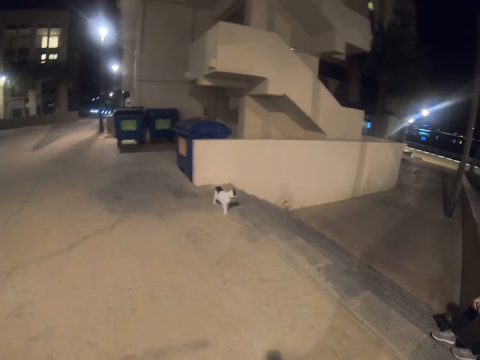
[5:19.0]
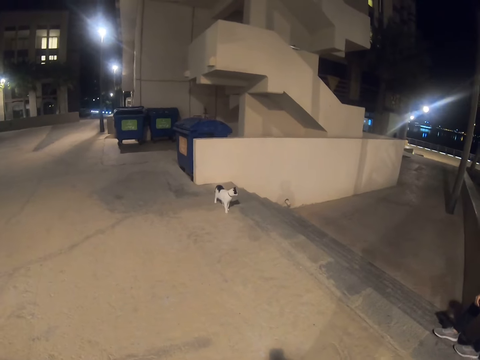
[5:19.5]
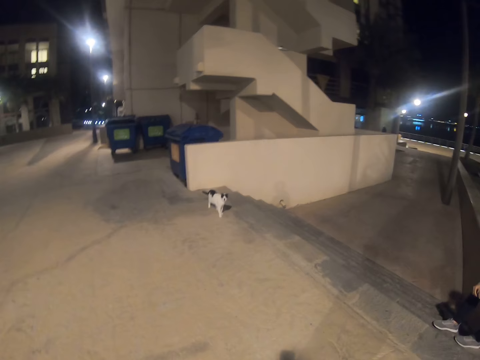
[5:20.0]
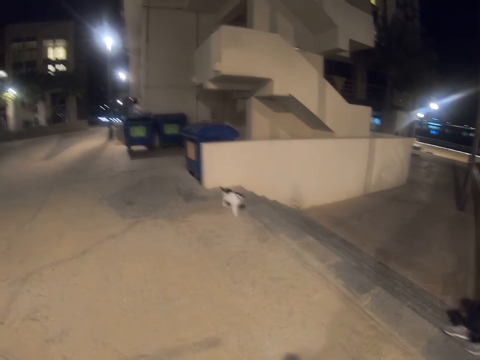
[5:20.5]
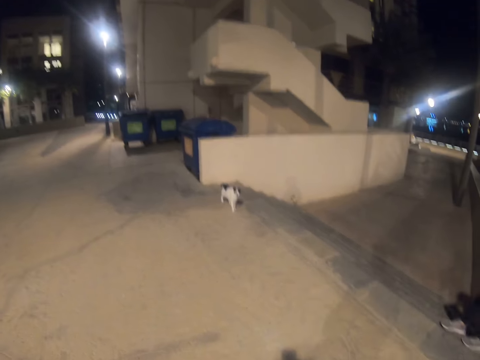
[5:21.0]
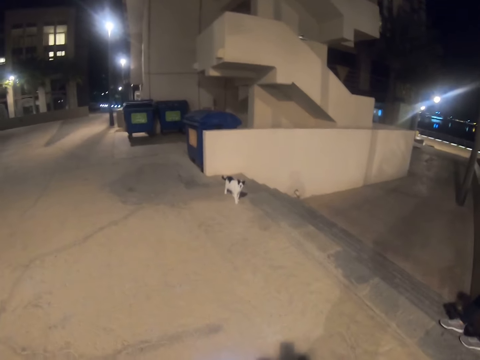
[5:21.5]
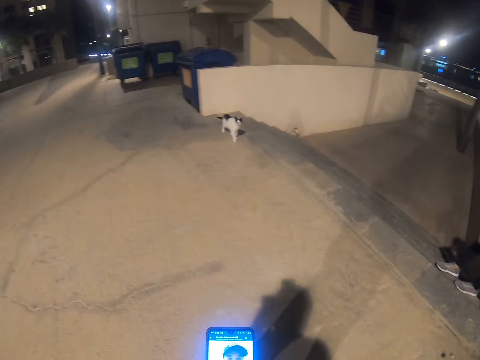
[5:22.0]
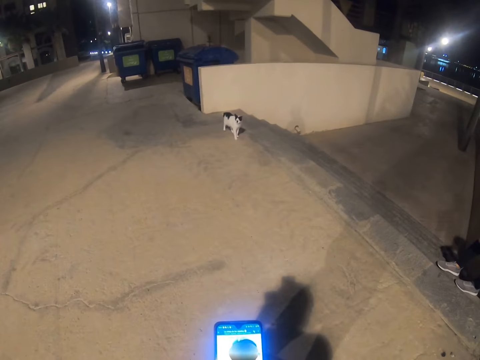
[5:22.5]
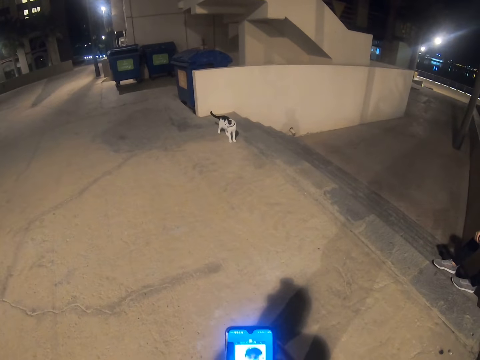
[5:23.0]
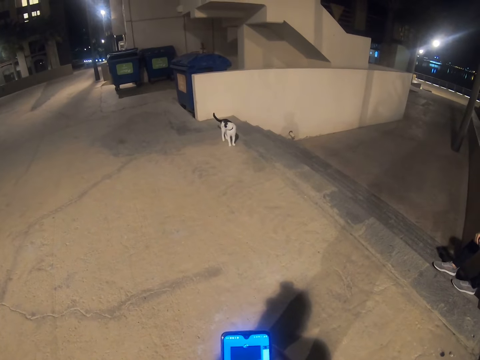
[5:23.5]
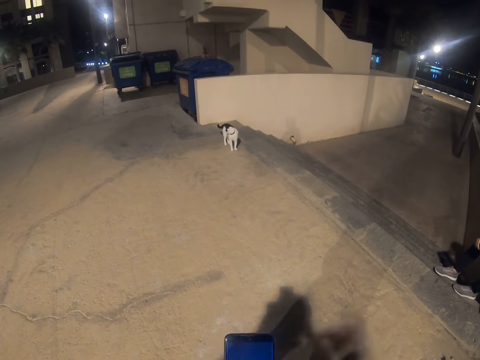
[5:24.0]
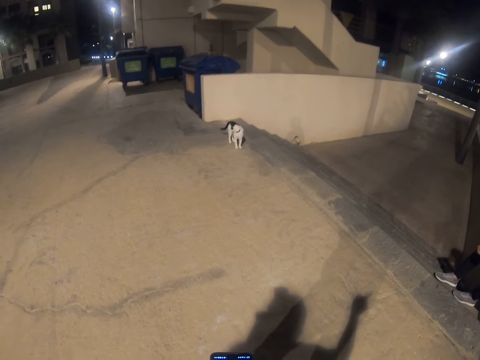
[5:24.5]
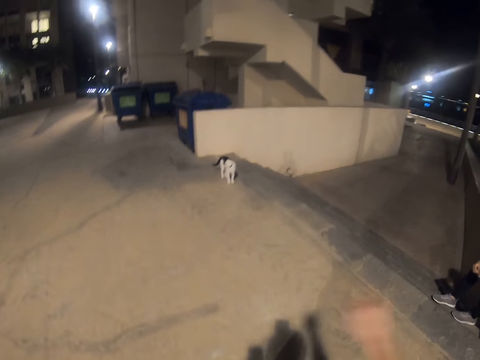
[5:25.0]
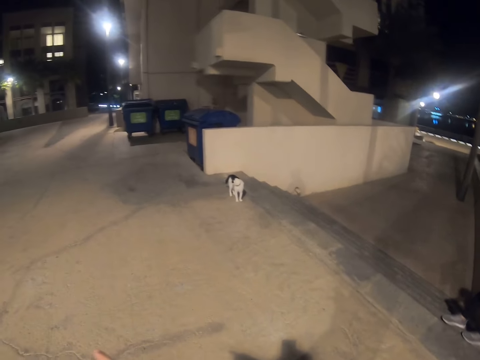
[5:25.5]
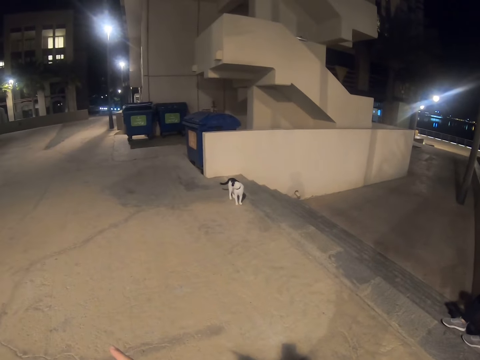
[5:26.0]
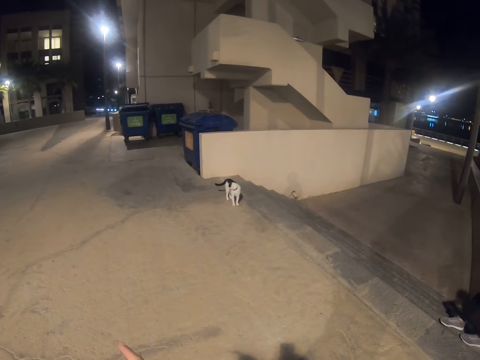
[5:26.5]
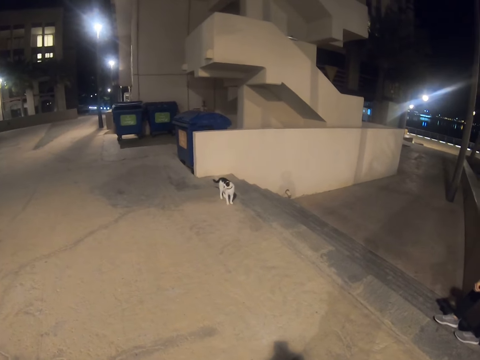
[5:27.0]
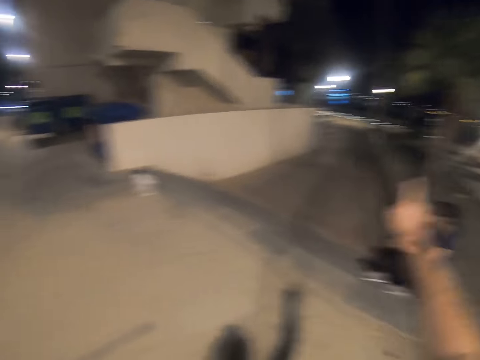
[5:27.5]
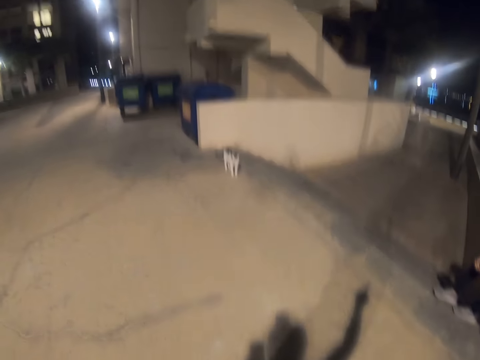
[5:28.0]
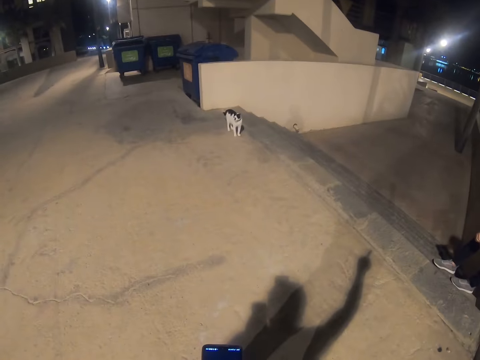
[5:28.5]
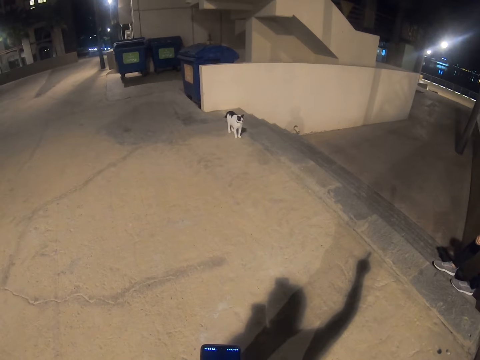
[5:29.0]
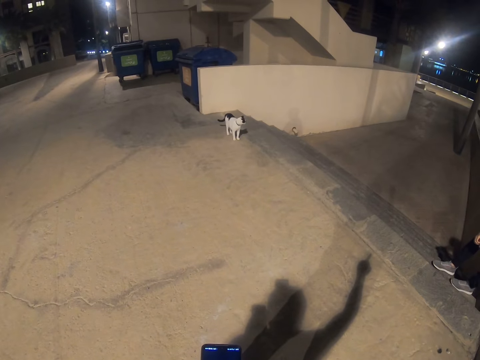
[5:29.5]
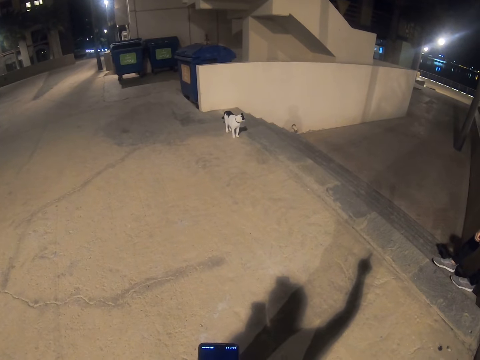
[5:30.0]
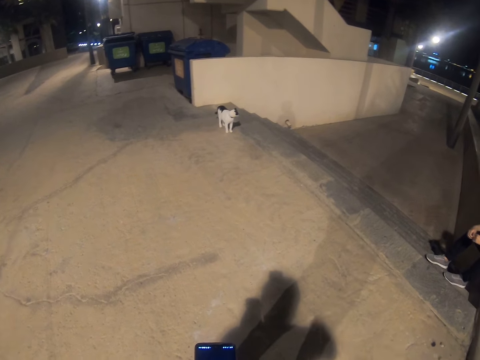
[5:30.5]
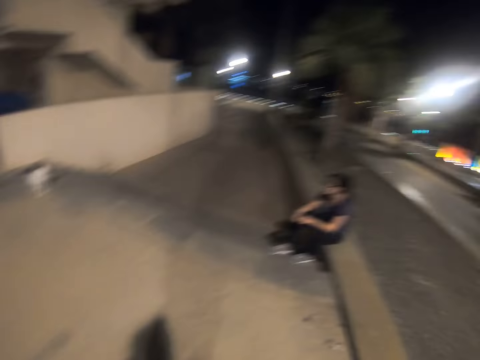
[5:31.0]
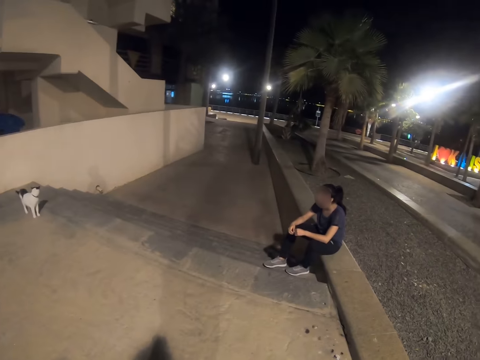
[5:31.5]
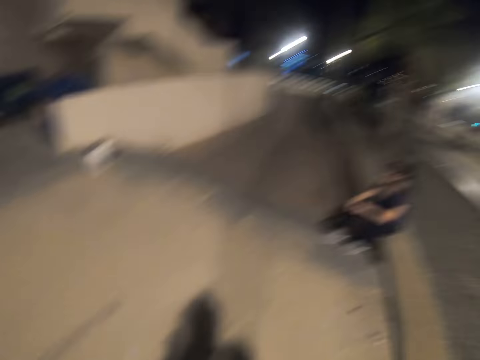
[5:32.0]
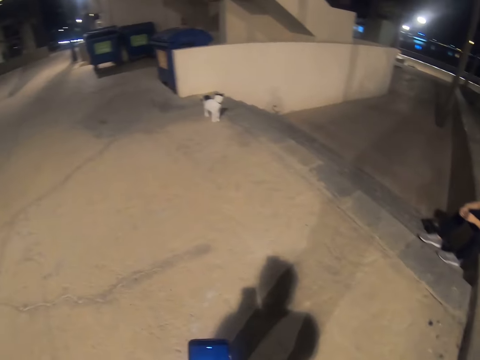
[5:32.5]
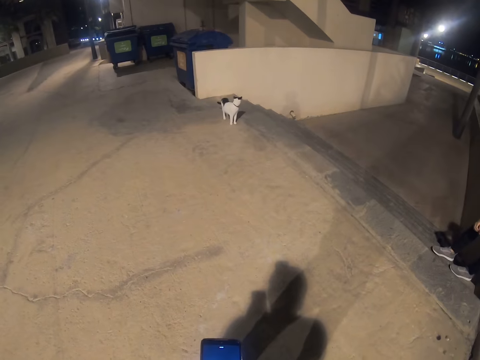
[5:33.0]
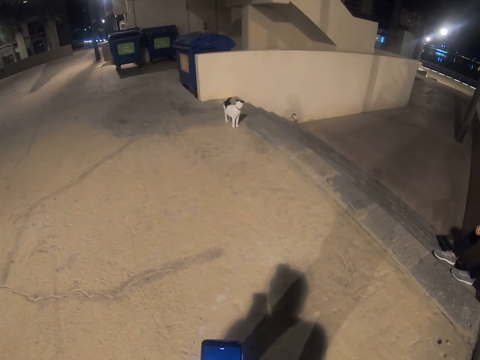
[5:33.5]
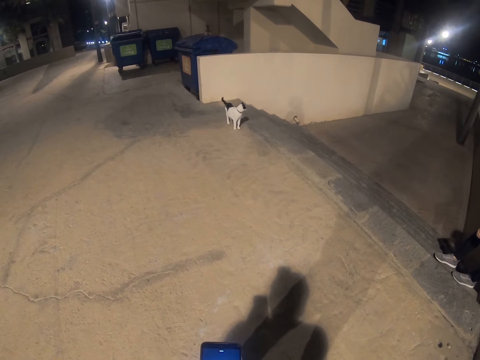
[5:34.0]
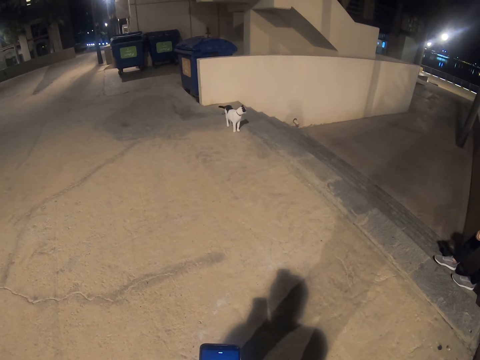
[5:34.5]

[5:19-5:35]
The camera wearer stares at the cat. They scroll the mobile phone. They point to the side of the walkway. They stare at a lady.

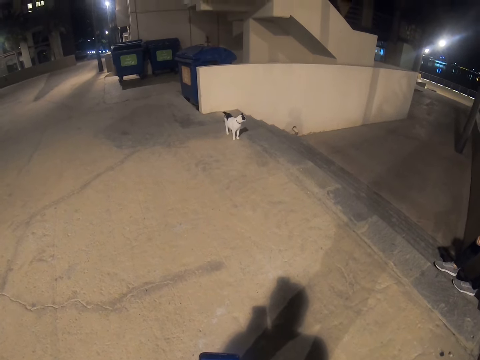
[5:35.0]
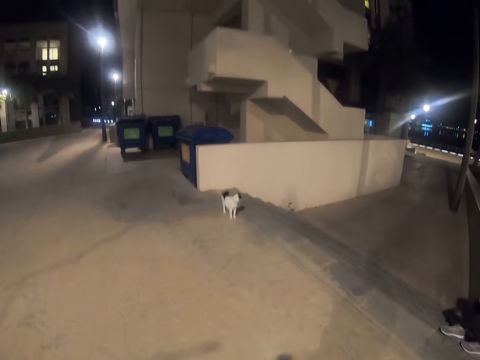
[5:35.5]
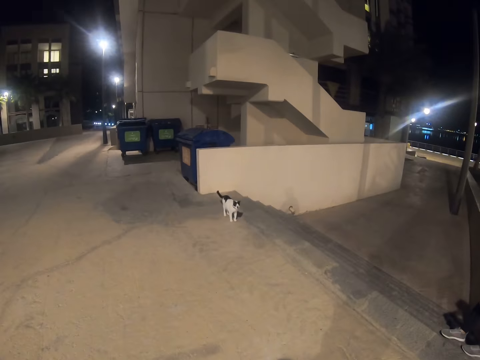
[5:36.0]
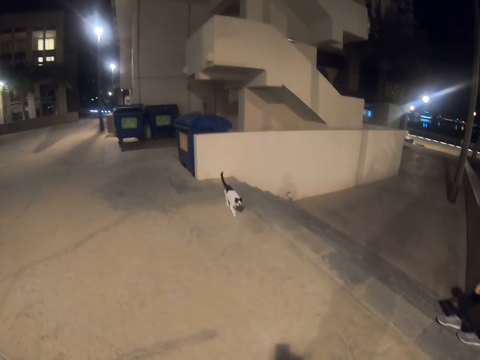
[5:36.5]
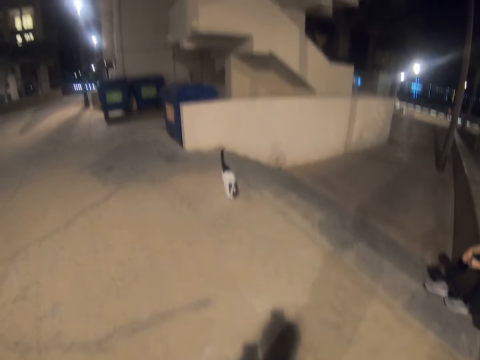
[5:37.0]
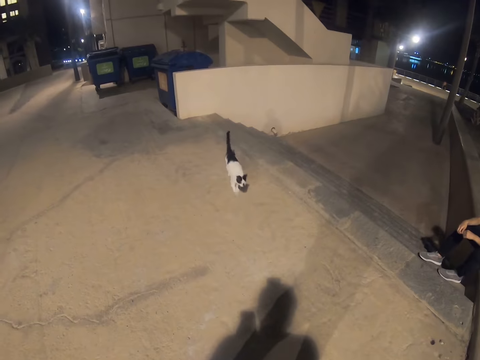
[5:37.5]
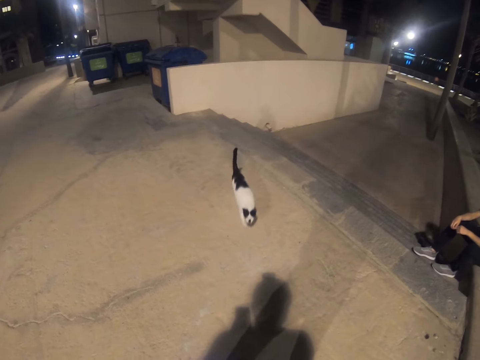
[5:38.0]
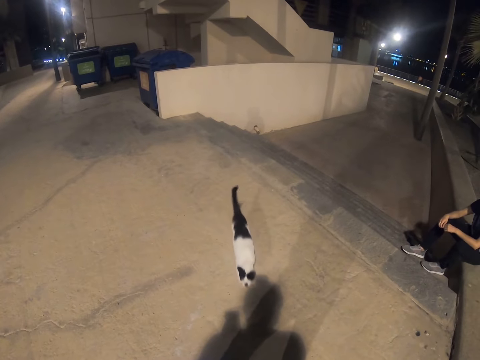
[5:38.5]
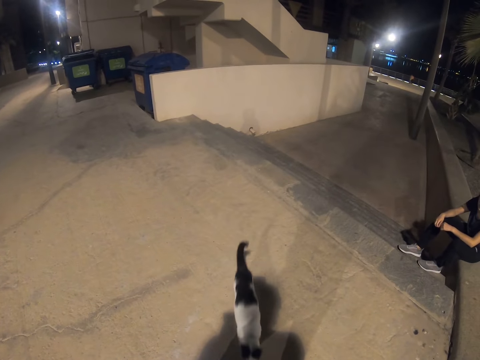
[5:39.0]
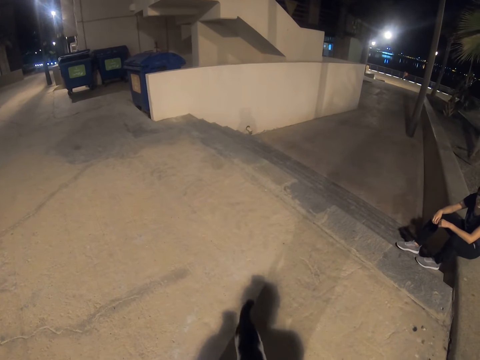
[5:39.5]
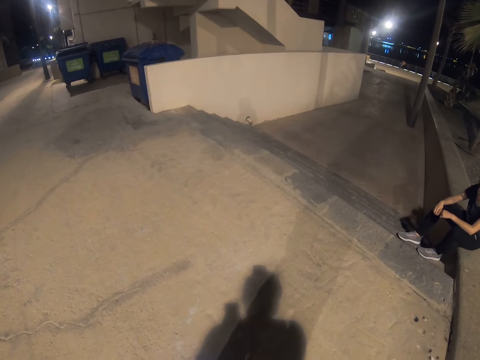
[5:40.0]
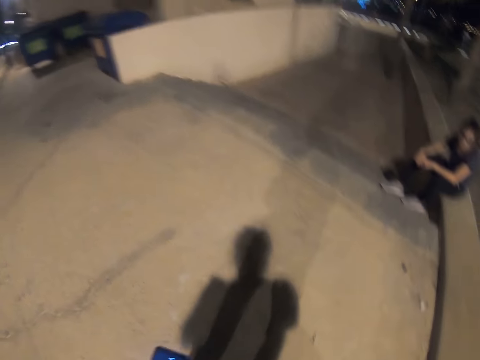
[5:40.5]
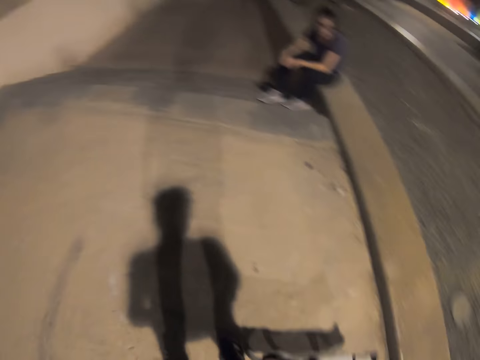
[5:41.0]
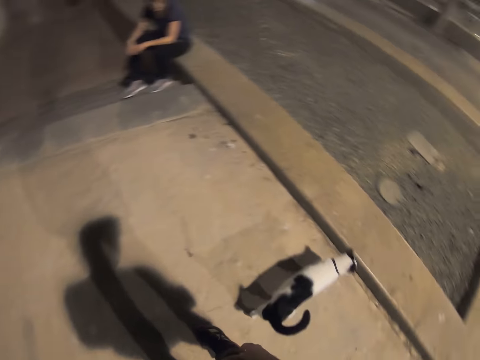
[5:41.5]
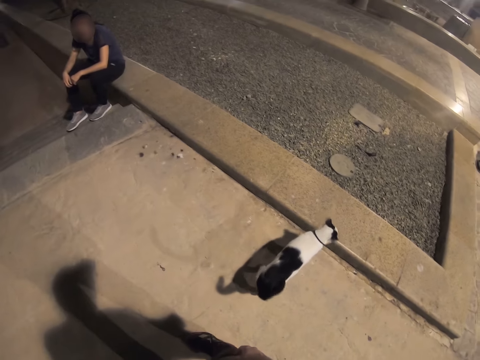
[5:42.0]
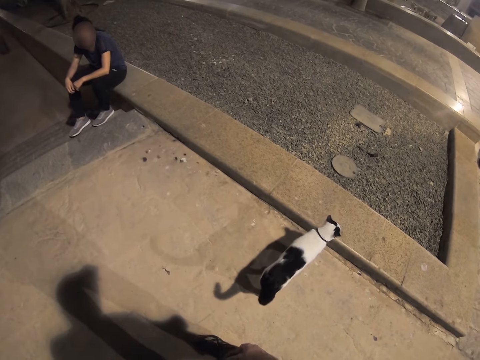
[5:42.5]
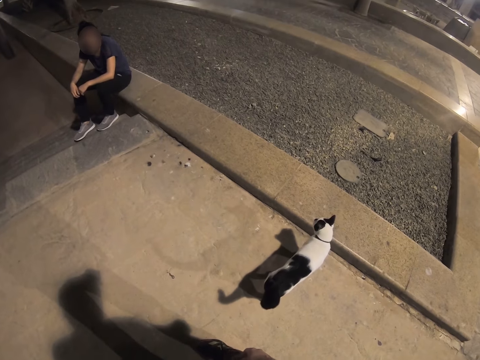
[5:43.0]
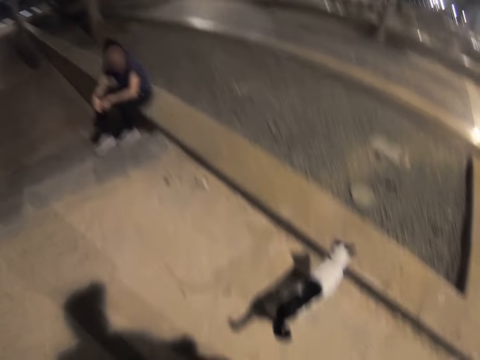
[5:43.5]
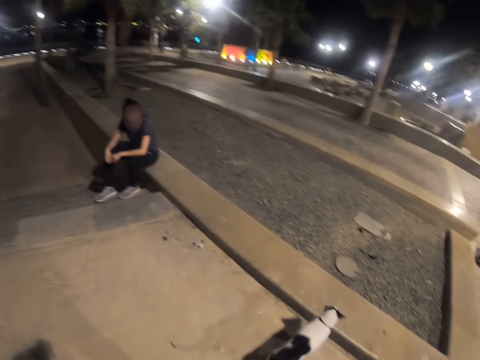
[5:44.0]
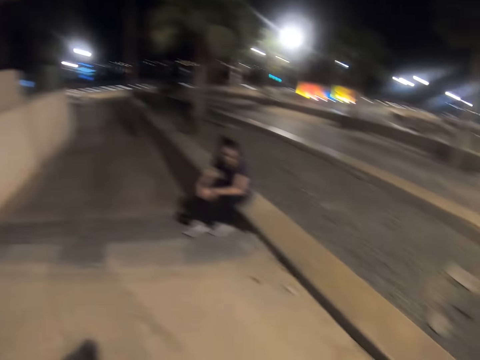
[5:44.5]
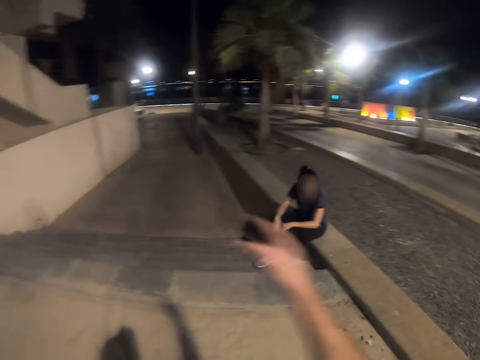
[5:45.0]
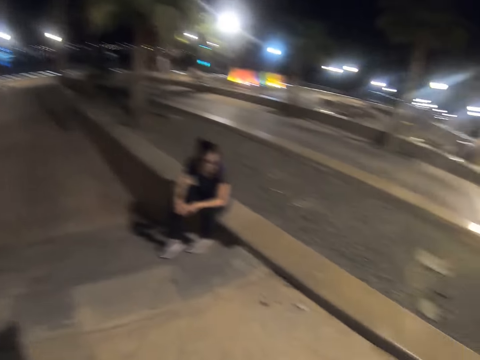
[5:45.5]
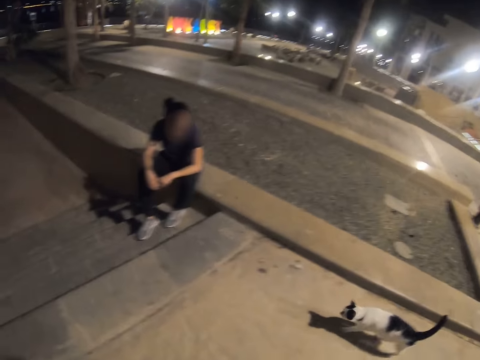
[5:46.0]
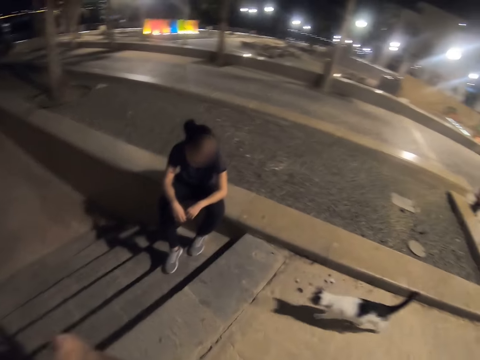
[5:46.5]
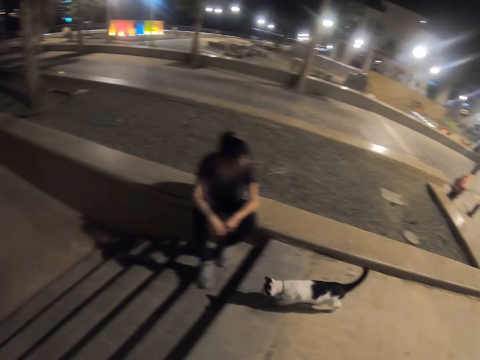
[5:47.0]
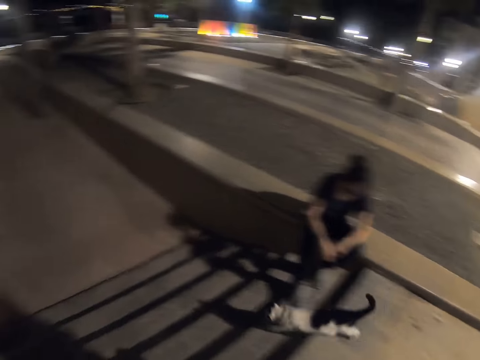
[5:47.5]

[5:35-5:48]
The camera wearer stares at the cat.
